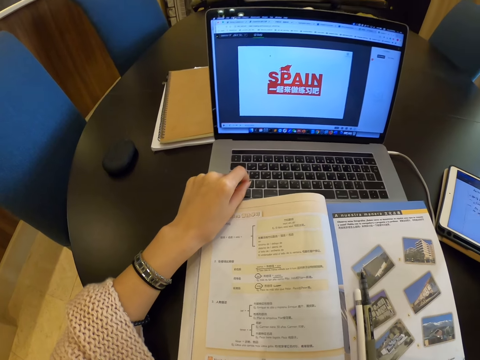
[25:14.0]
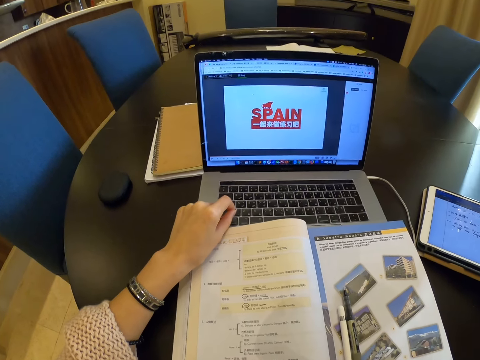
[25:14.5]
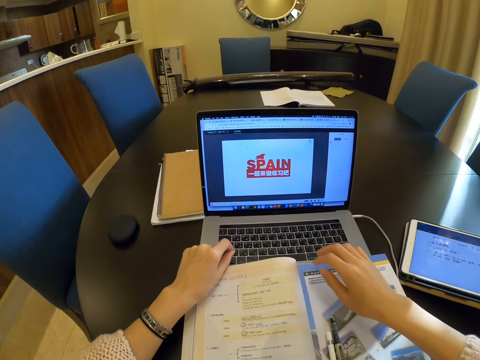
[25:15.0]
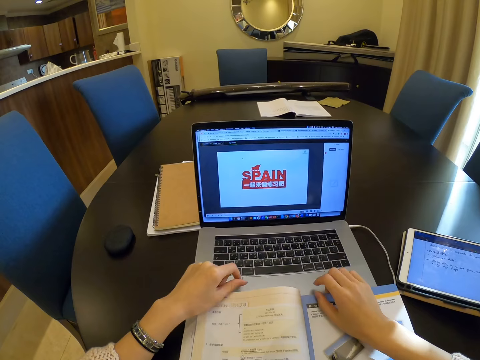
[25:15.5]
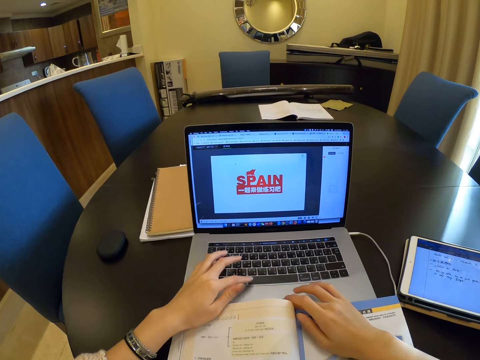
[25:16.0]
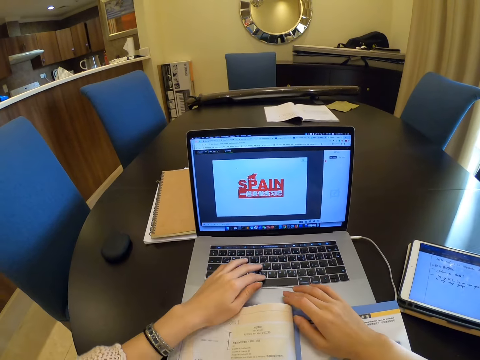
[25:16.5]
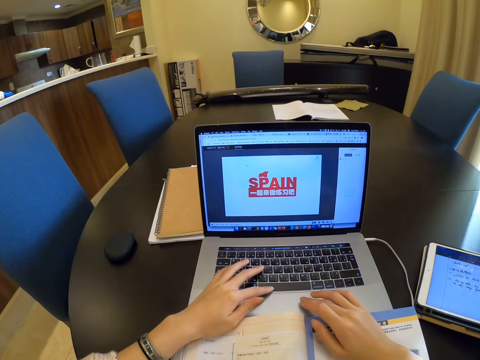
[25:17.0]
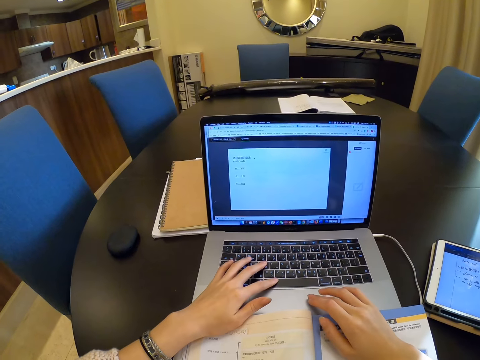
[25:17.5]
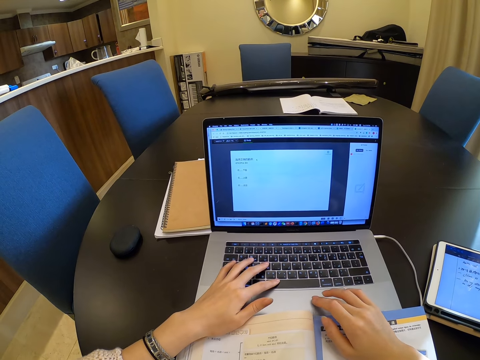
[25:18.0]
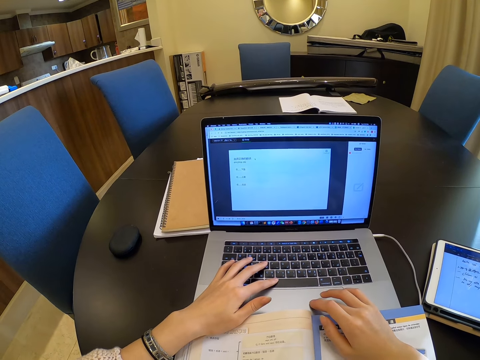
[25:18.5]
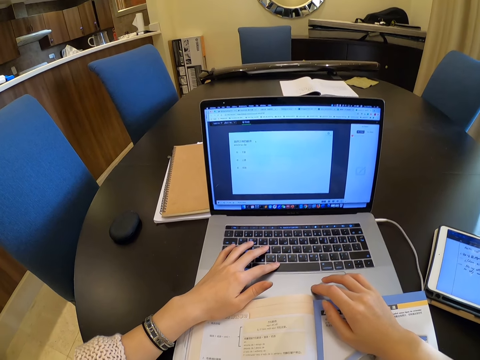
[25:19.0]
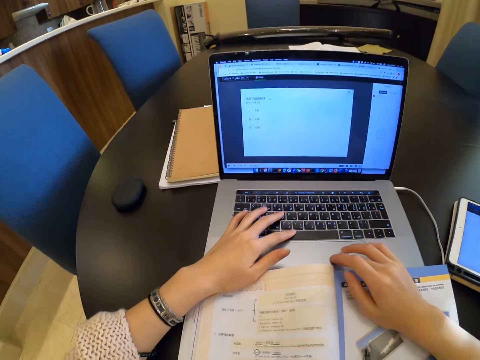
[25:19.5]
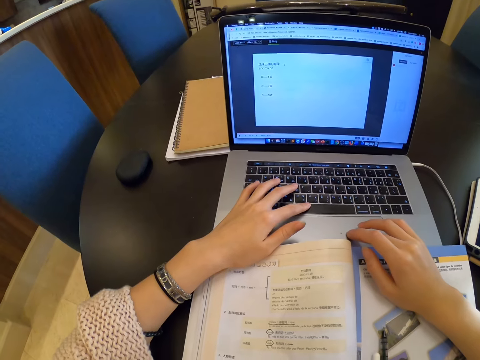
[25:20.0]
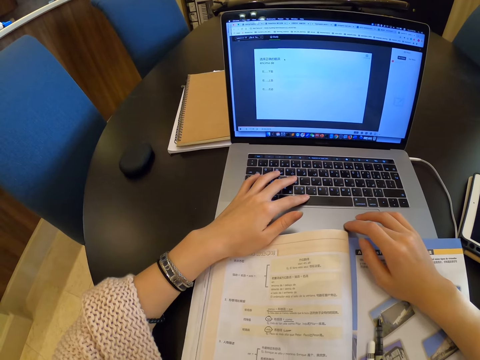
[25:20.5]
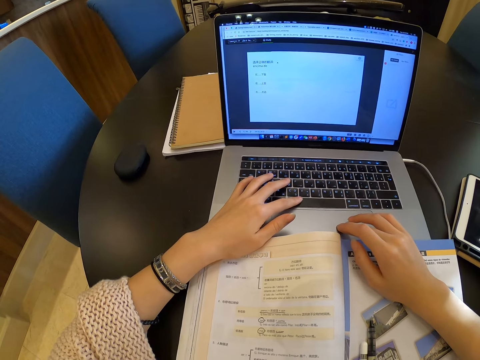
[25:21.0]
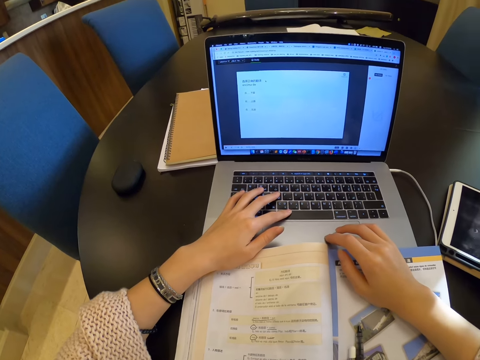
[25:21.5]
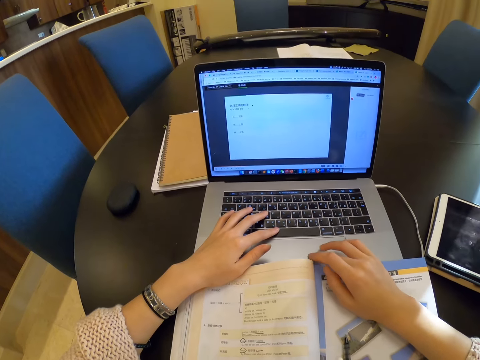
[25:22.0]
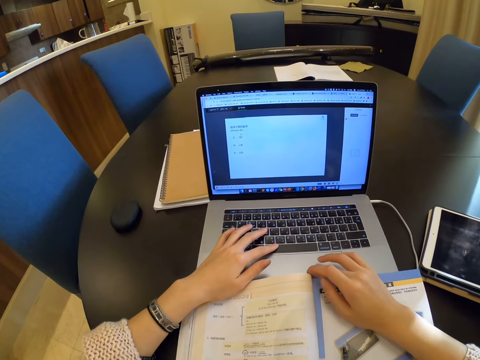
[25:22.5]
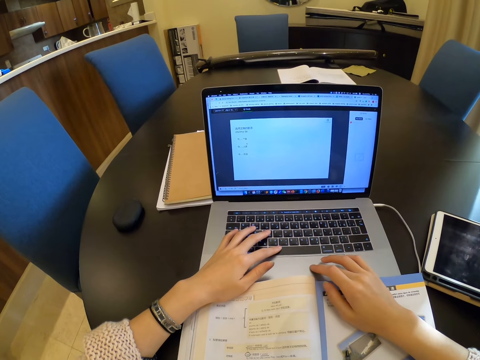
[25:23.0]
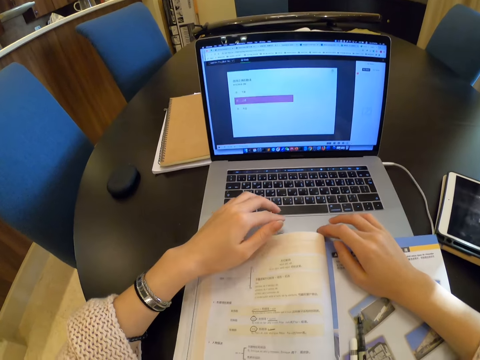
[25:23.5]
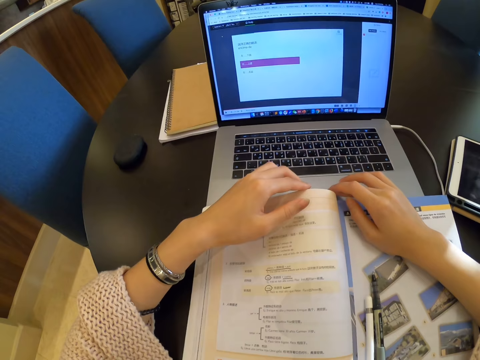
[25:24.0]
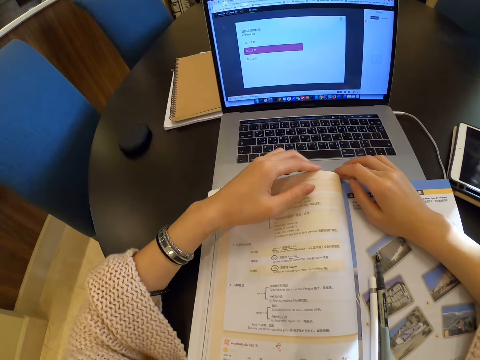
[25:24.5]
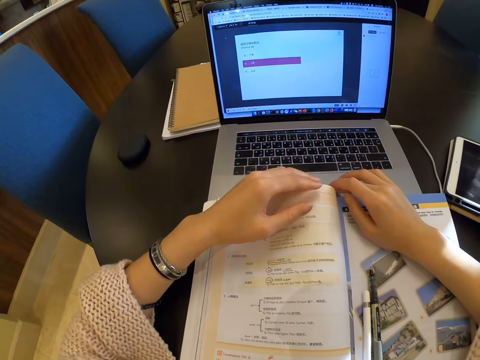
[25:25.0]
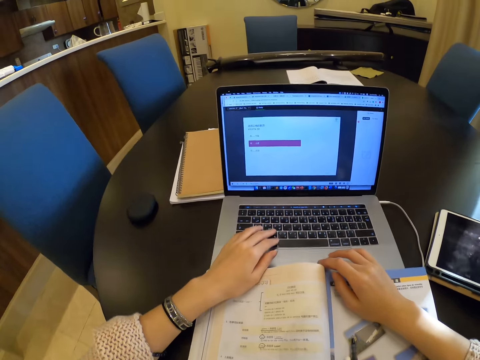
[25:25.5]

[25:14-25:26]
The camera wearer moves the book. They scroll on the laptop. They look at the book.

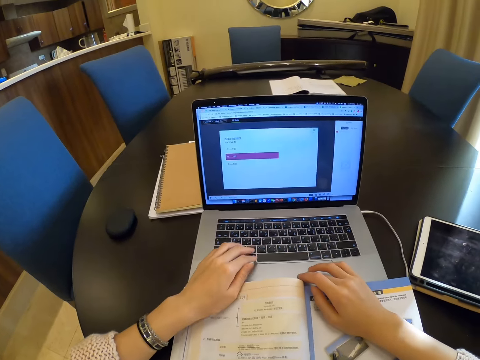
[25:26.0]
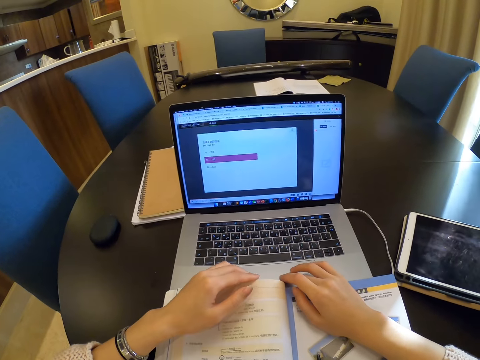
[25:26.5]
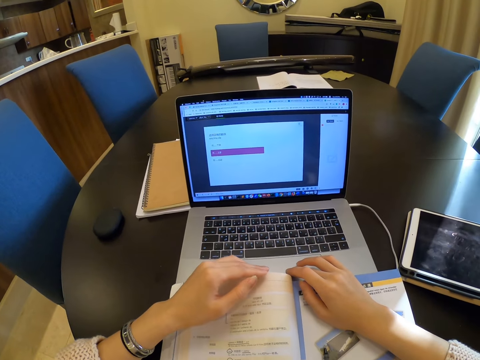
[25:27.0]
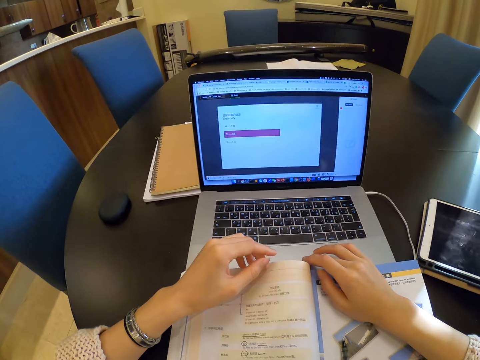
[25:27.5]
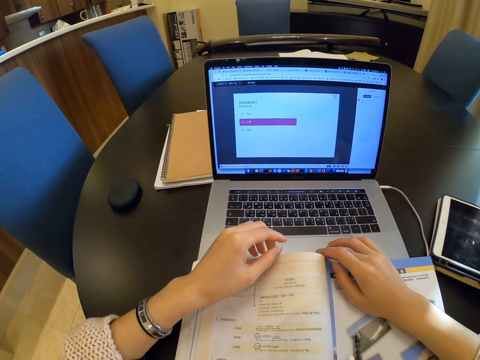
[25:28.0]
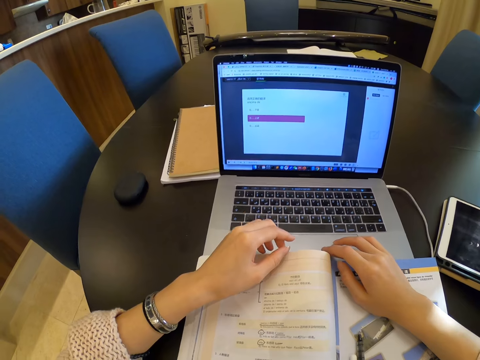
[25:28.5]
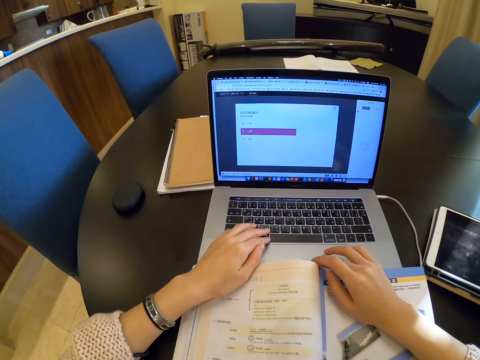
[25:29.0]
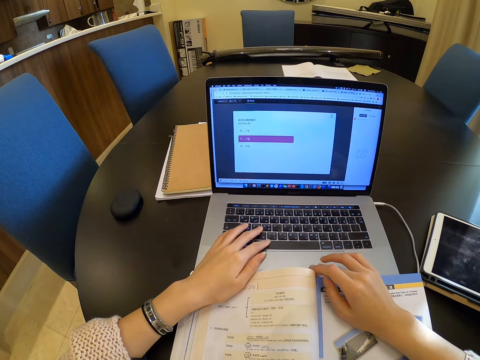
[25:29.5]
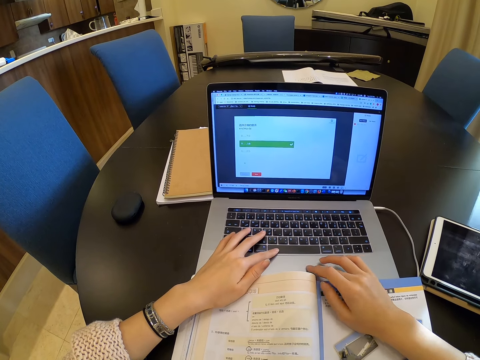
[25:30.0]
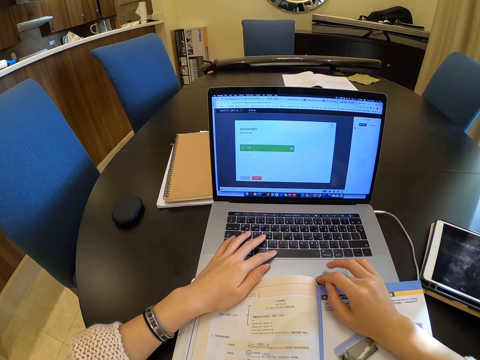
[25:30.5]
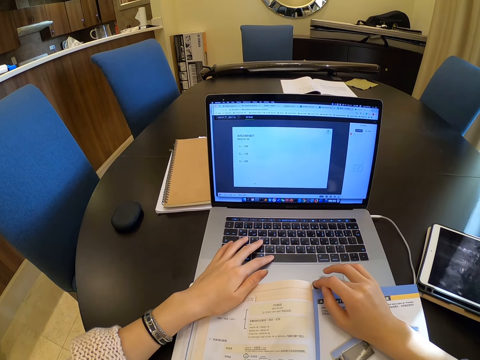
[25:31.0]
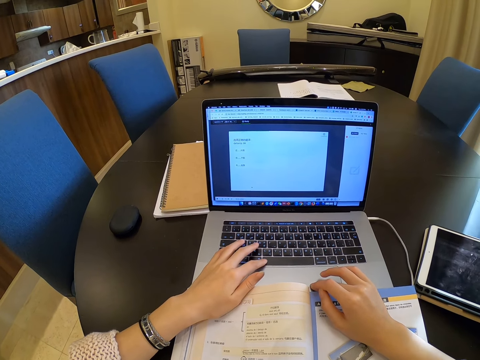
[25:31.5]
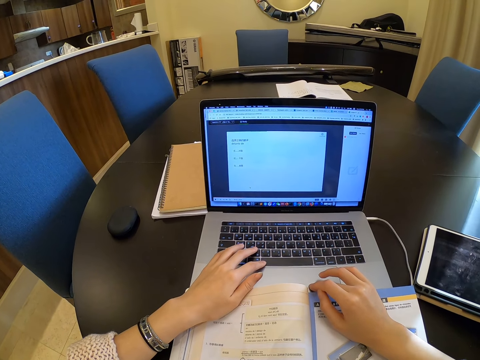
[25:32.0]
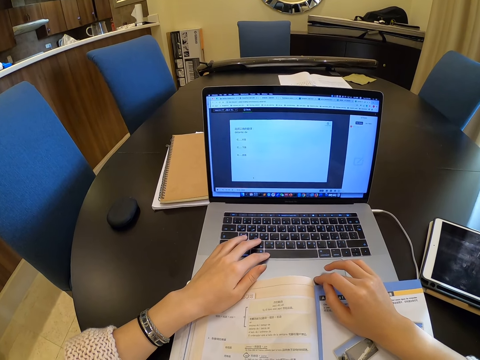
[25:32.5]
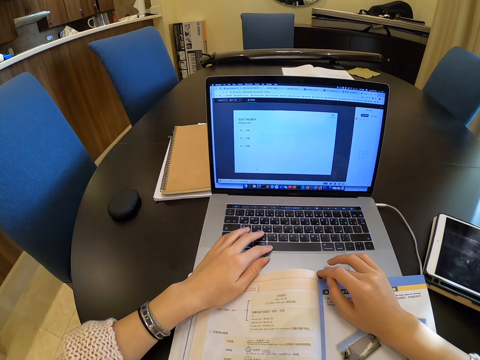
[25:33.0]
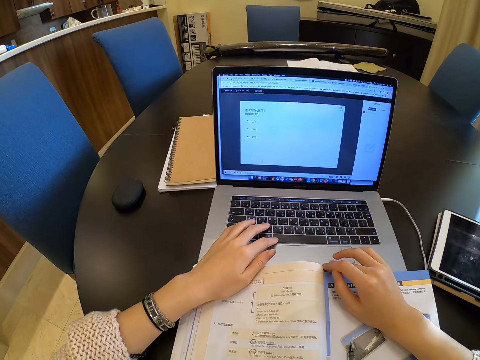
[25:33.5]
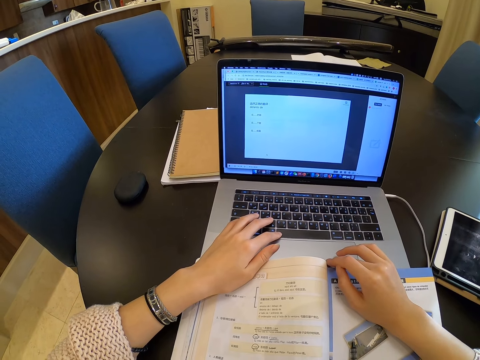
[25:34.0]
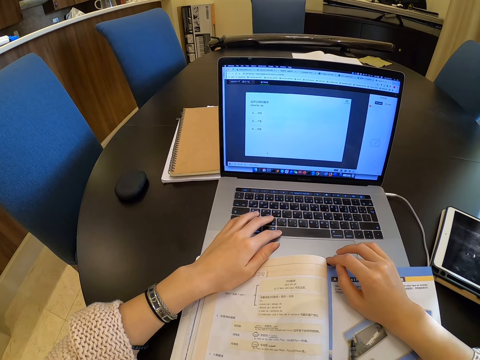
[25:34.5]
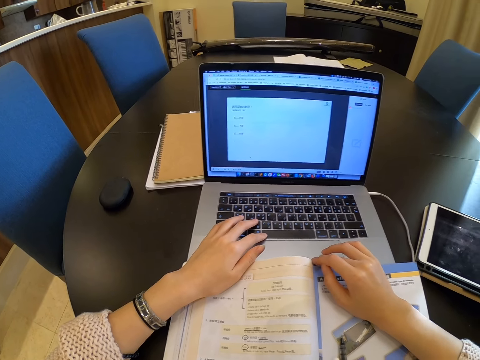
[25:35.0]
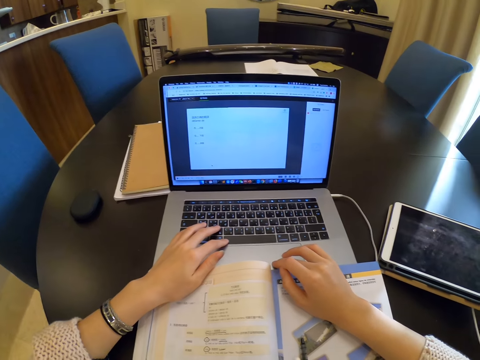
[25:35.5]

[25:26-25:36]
The camera wearer operates the laptop with both hands.

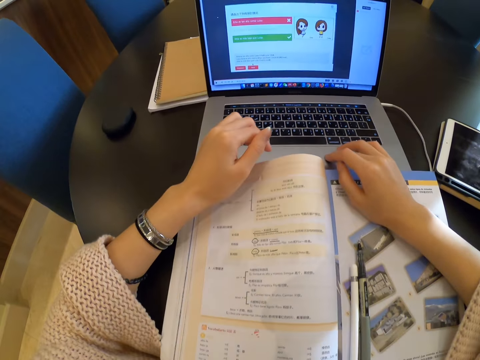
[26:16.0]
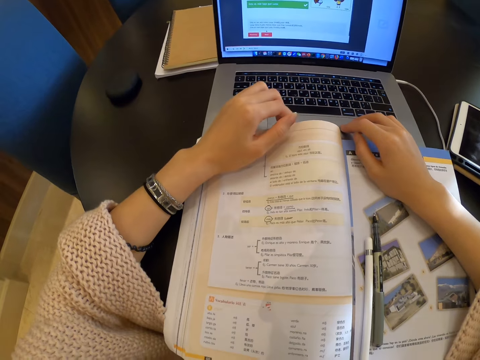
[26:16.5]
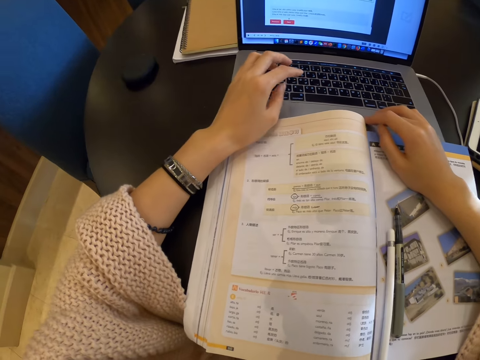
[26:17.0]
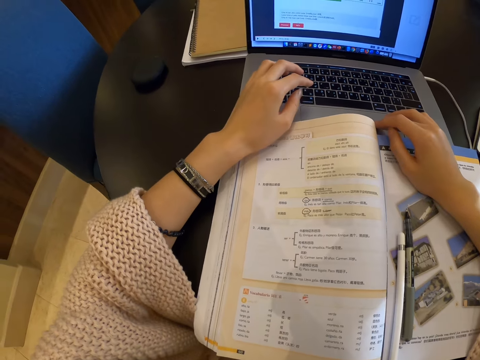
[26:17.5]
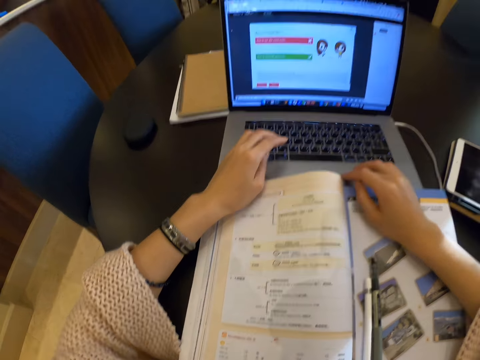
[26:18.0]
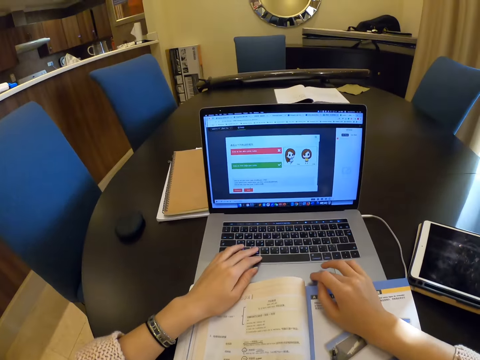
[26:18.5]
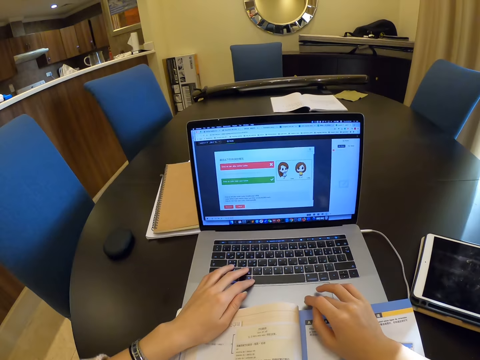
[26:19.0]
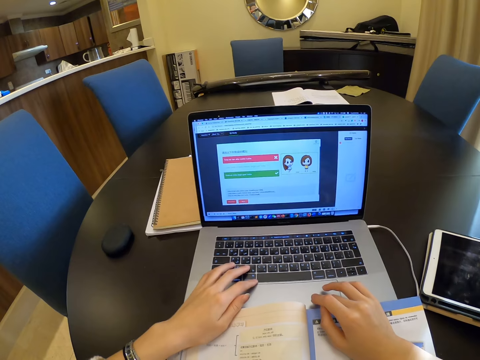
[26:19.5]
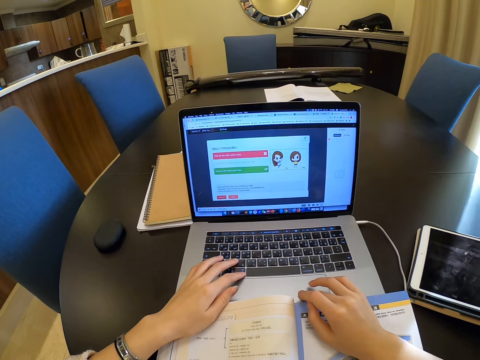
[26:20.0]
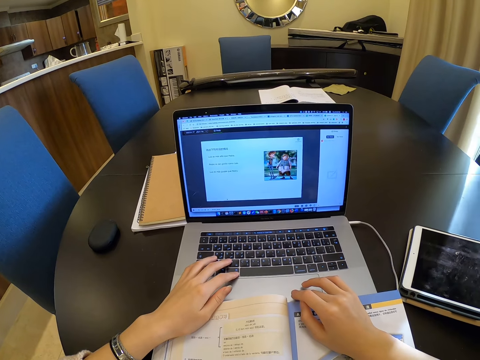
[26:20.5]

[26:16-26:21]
The camera wearer looks at the book.
